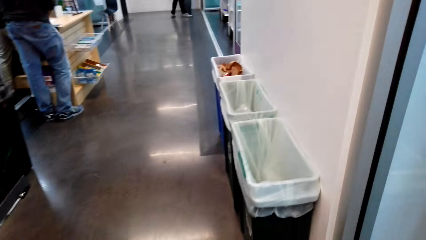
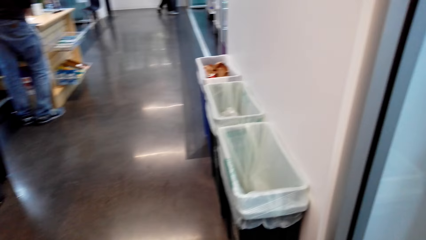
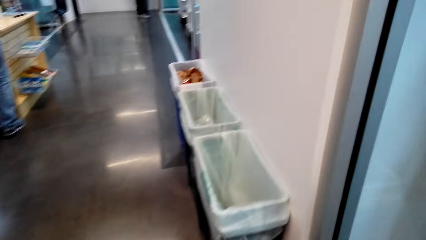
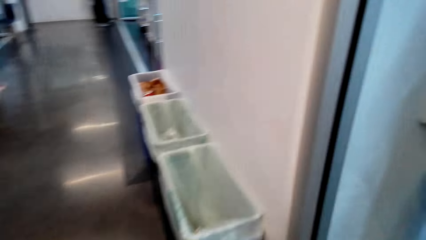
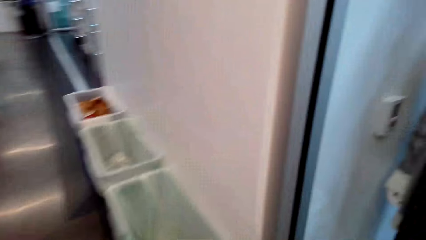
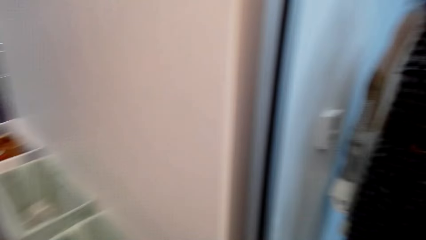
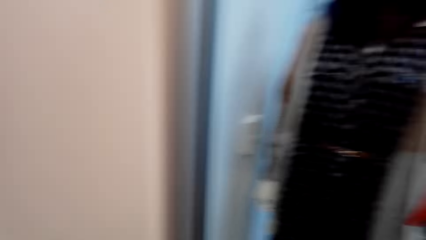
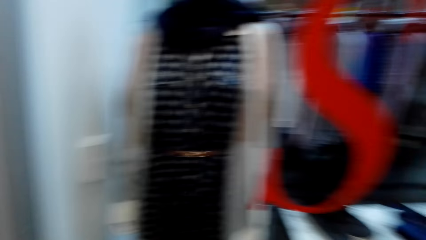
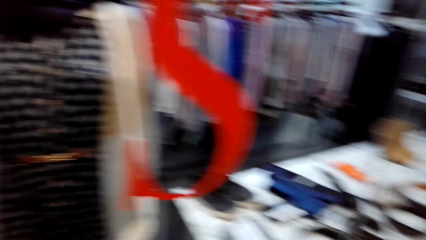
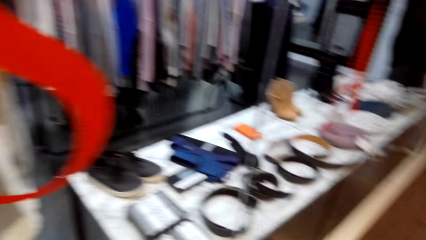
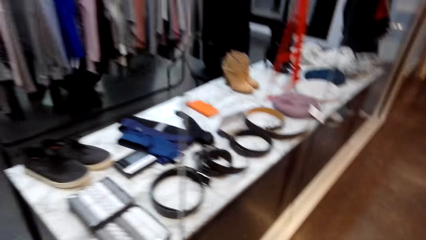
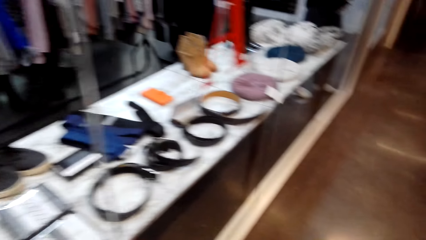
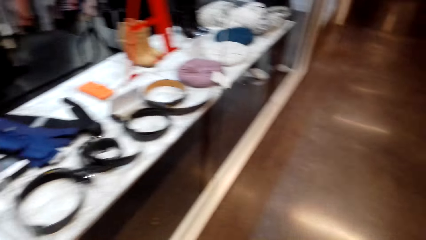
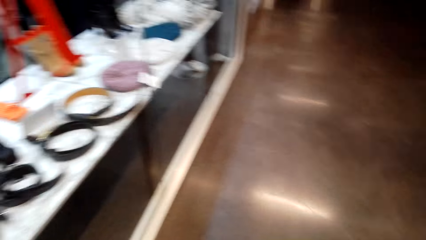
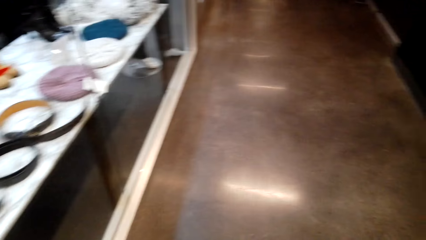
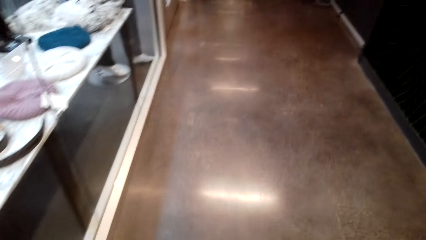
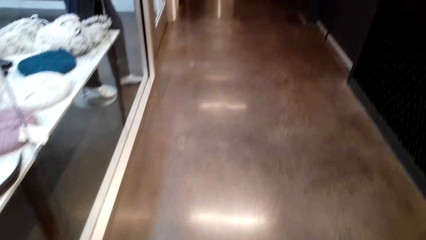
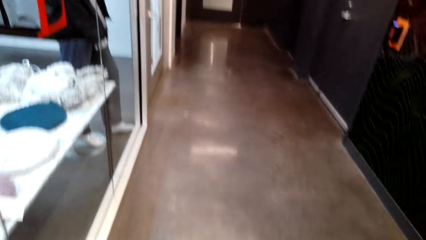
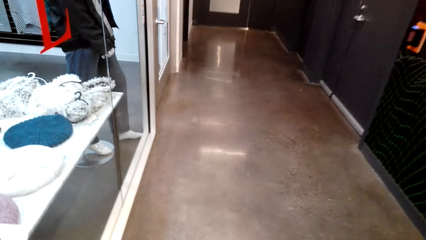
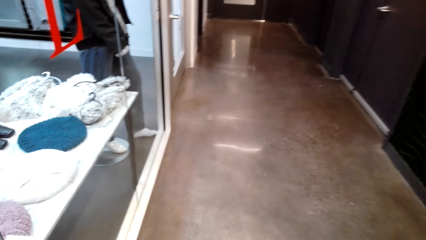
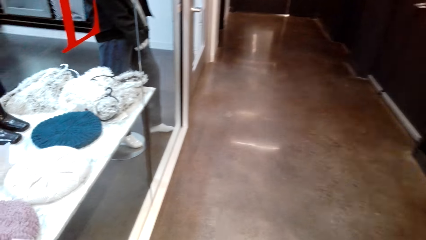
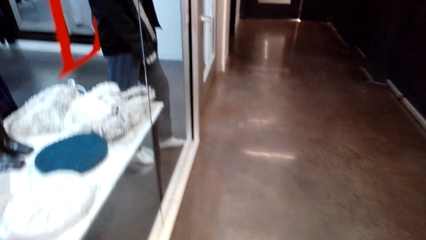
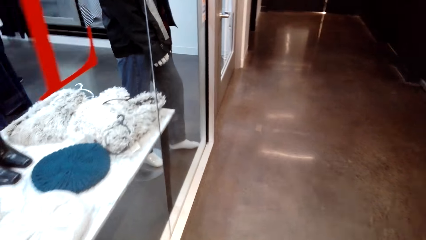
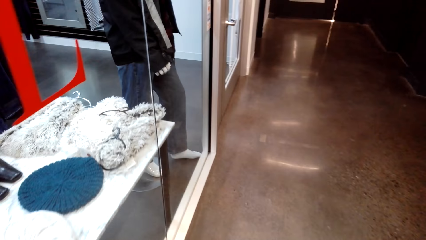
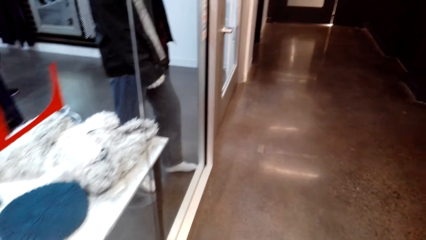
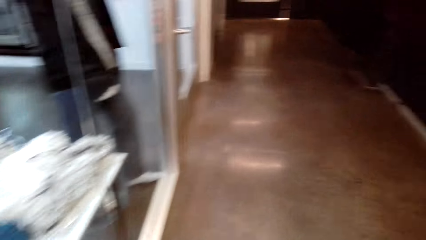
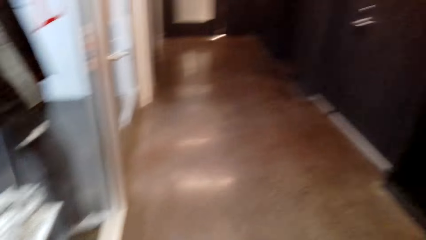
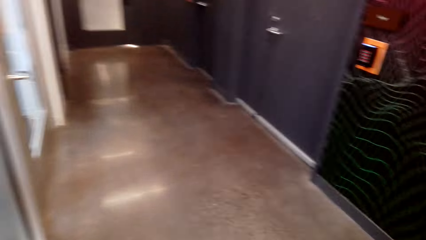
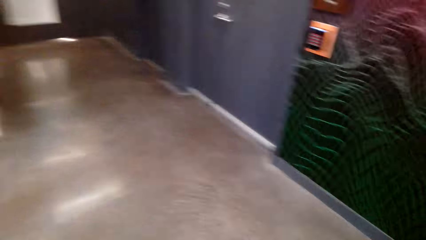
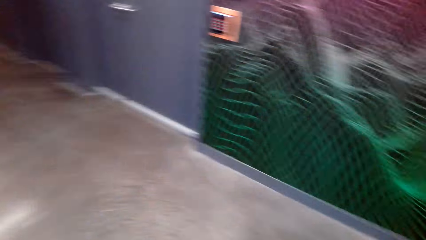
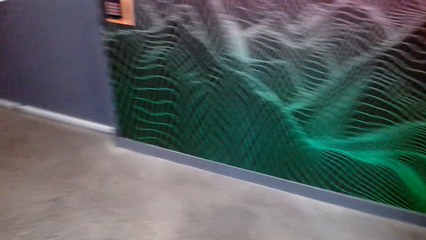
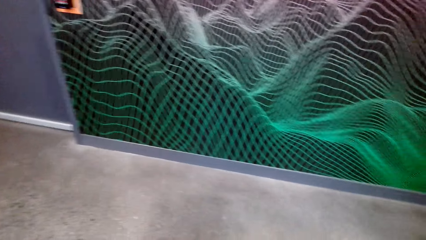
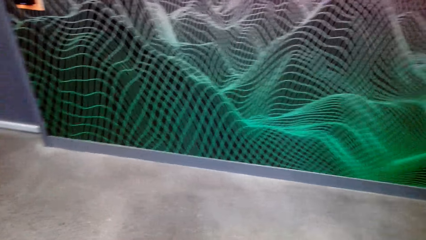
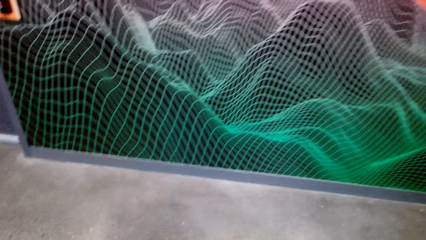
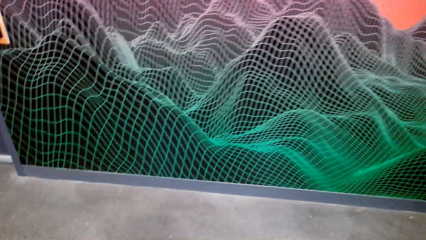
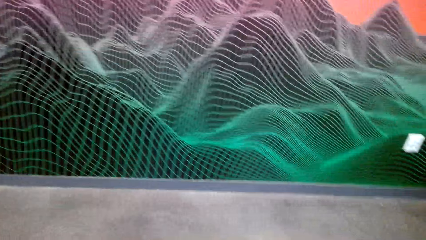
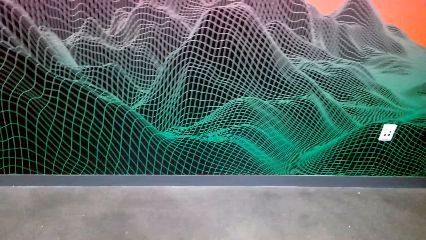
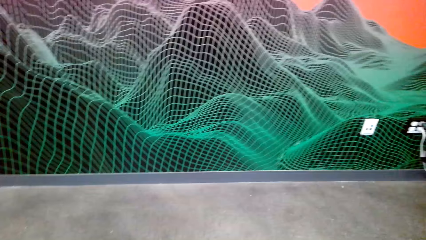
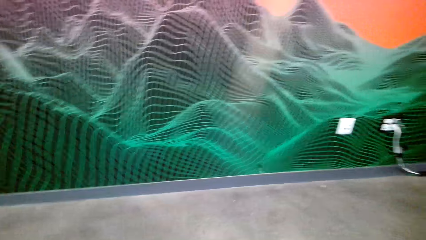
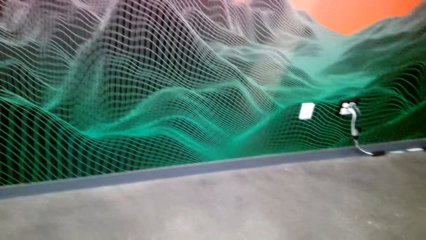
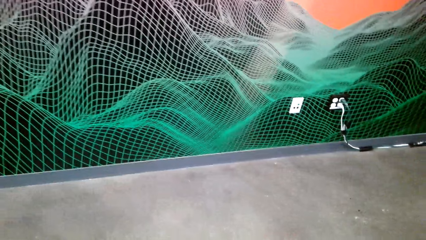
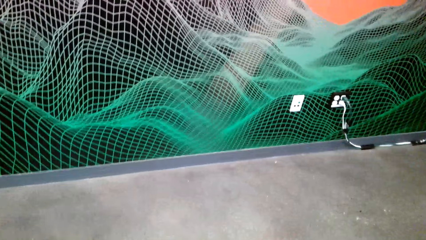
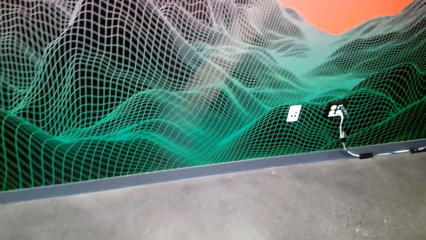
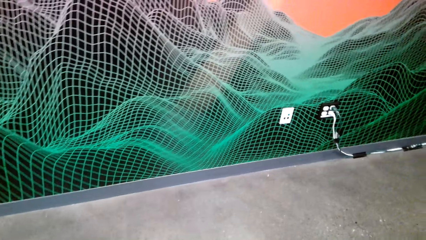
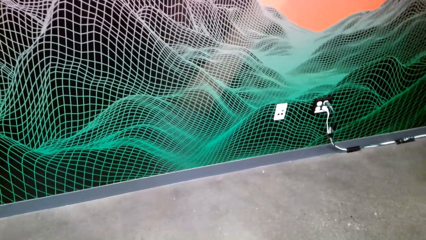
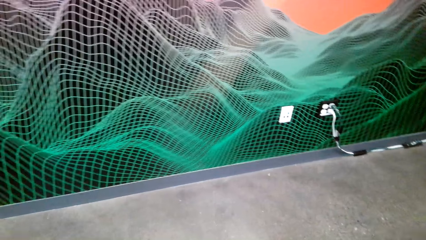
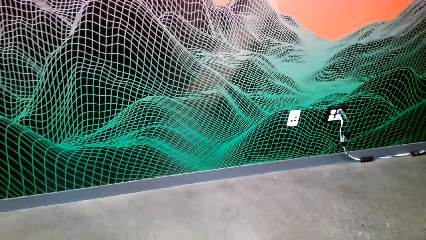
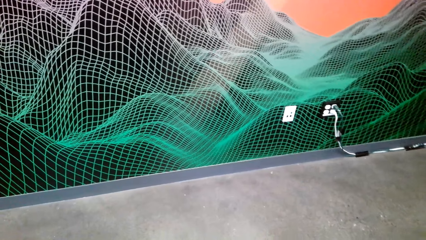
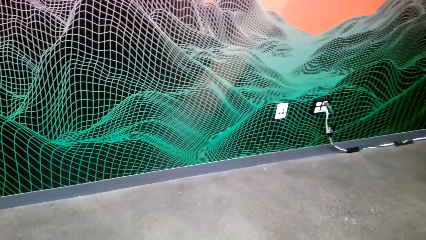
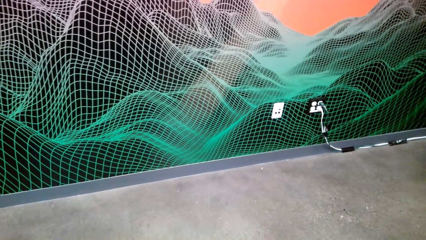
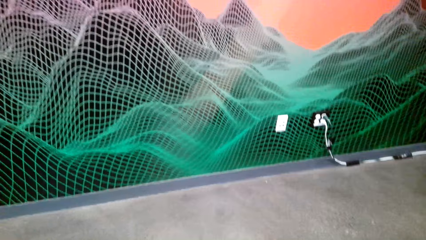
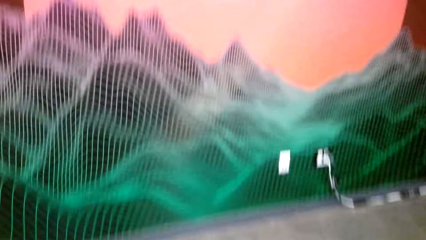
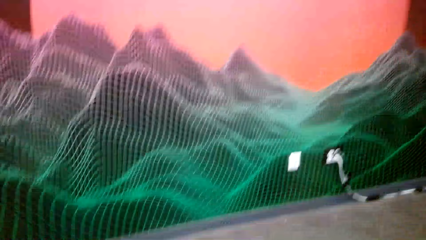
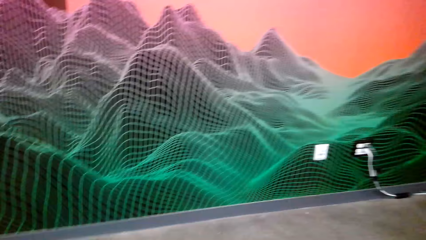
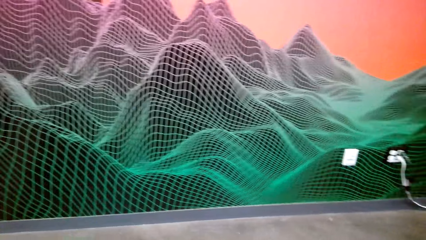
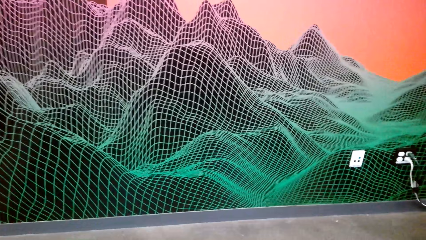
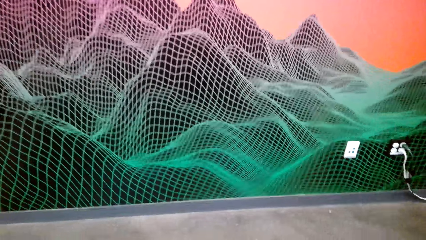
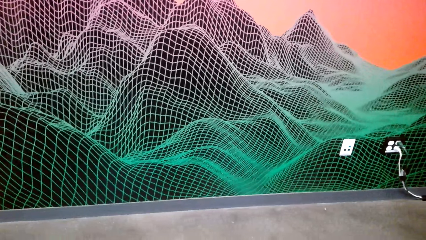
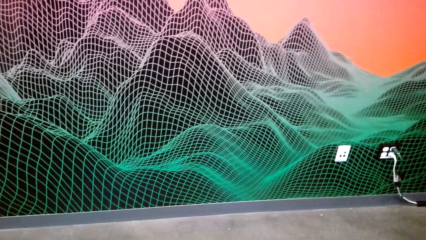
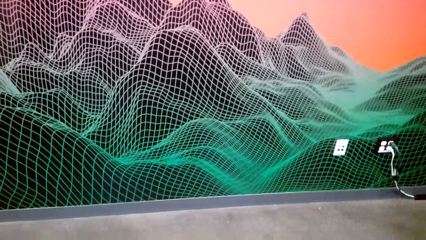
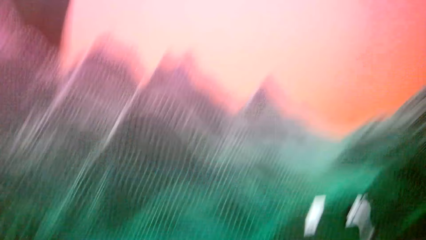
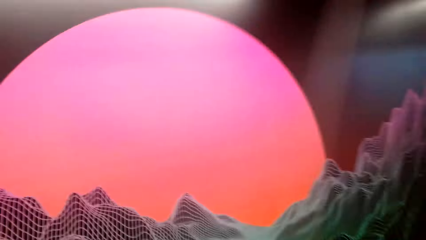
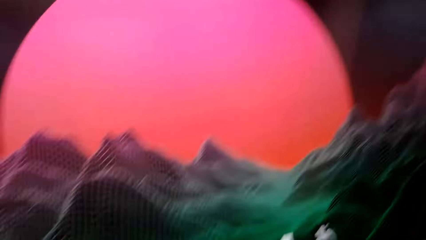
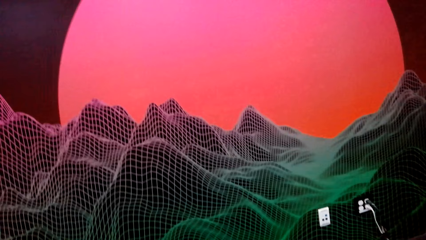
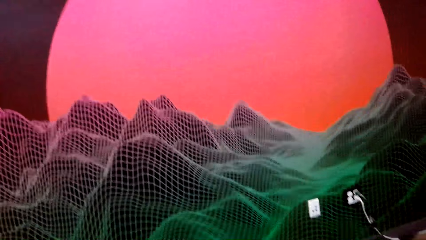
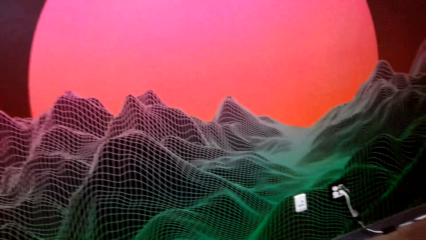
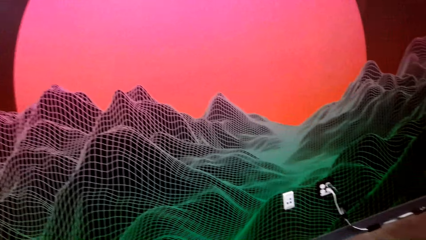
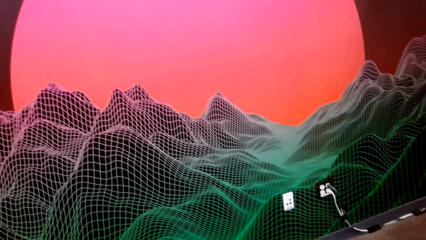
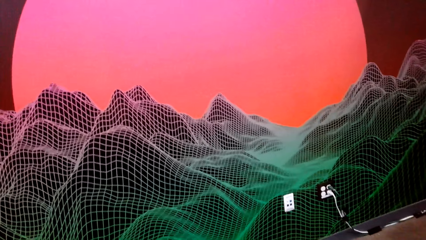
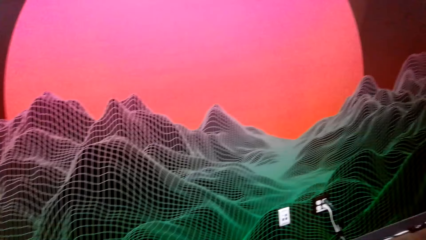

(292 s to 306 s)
The camera wearer talks on the cellphone and turns around the corridor. They talk on the cellphone and turn around the corridor again. They stare around the shop. They talk on the cellphone.

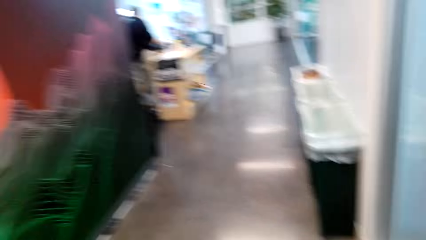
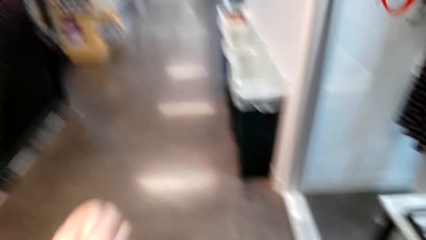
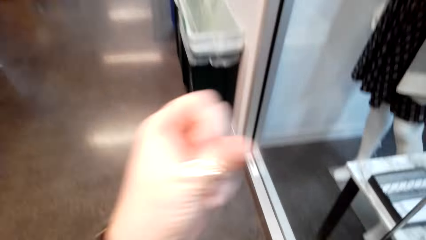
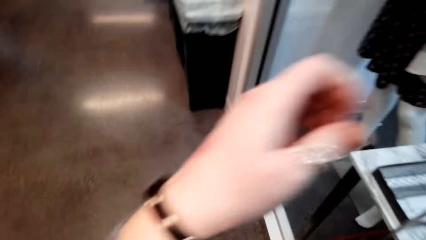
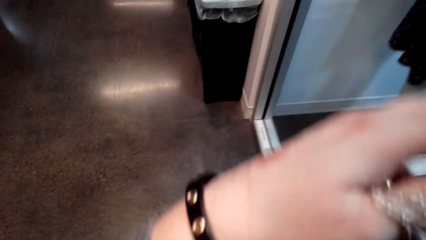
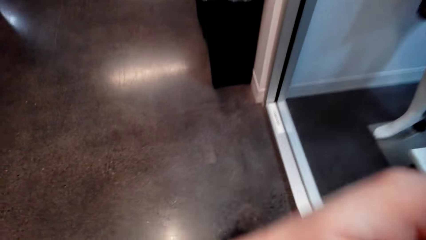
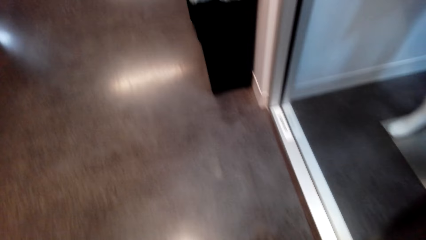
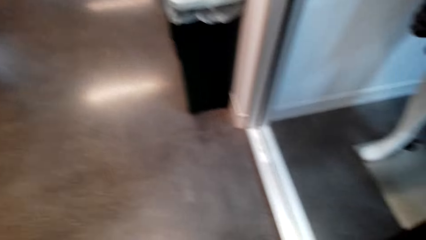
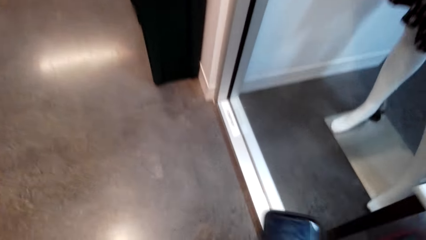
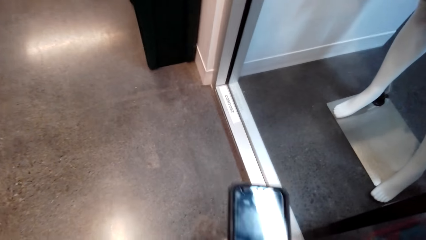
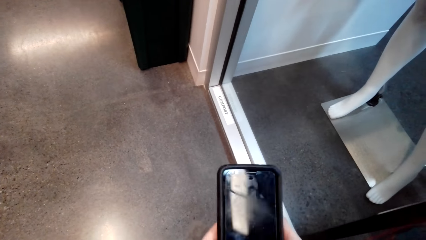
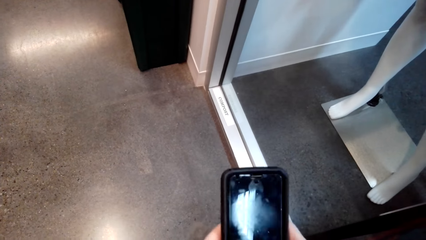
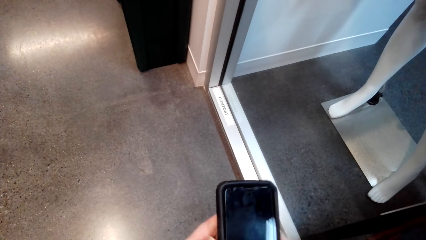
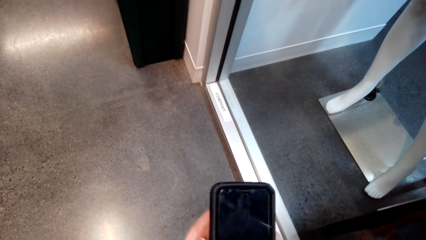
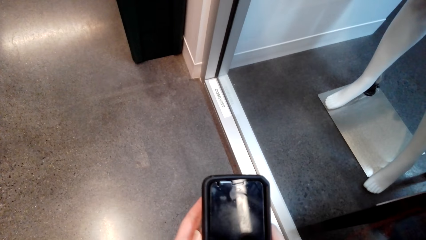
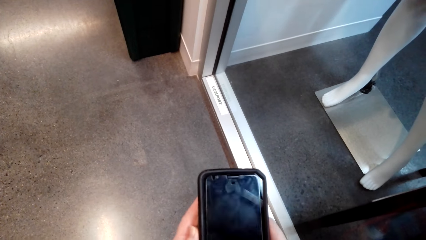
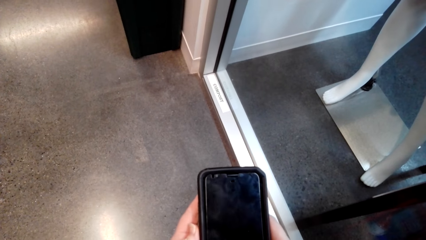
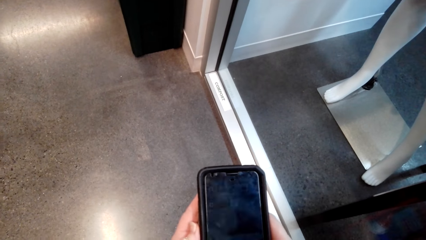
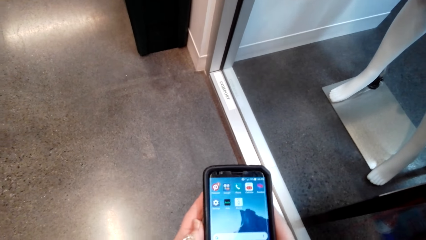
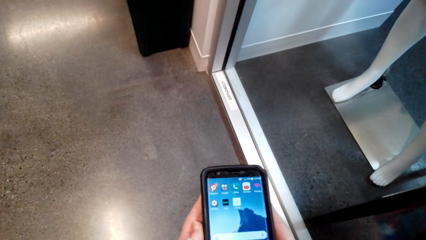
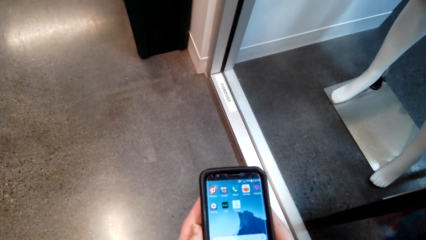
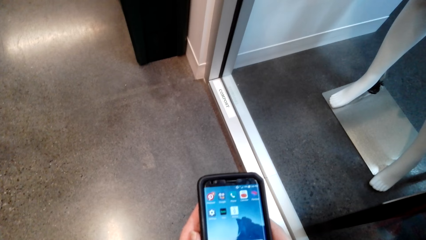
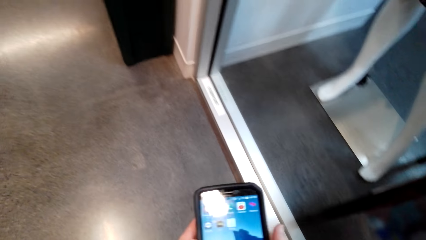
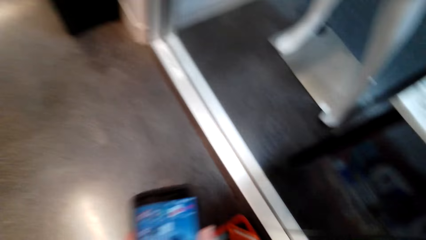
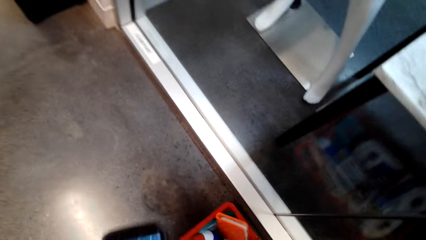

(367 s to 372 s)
The camera wearer holds a cellphone. They operate the phone. They scroll the cellphone.
